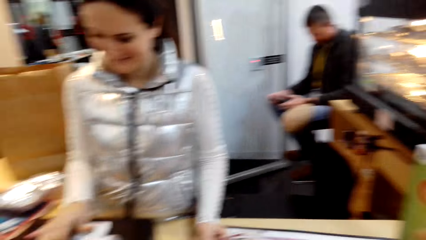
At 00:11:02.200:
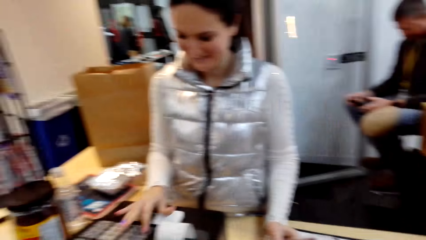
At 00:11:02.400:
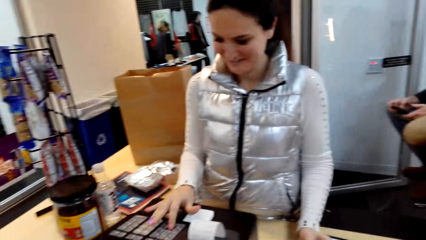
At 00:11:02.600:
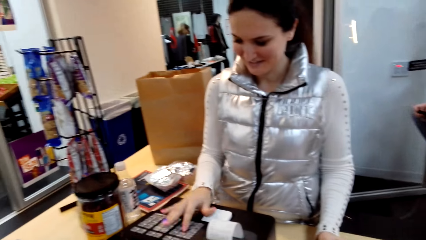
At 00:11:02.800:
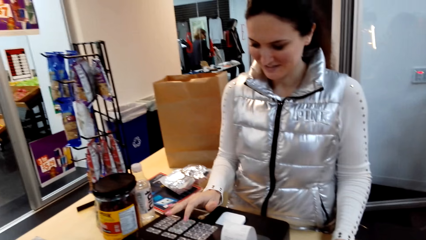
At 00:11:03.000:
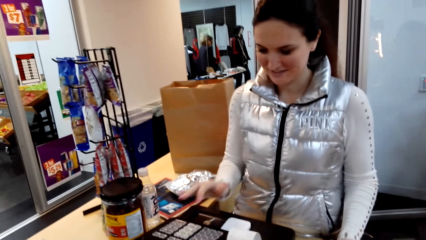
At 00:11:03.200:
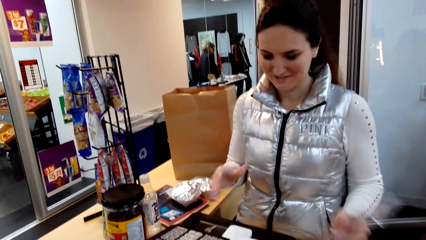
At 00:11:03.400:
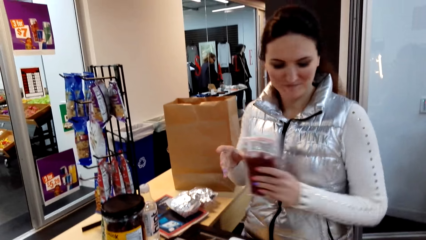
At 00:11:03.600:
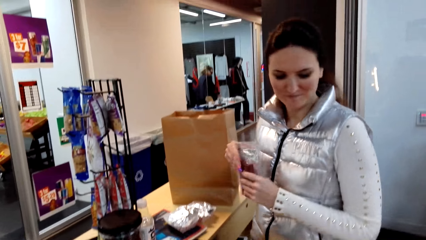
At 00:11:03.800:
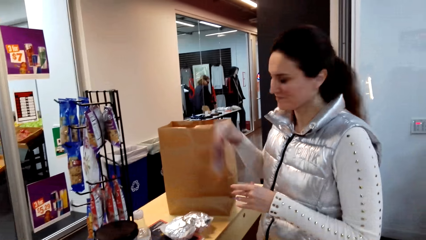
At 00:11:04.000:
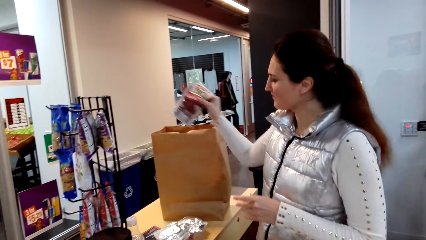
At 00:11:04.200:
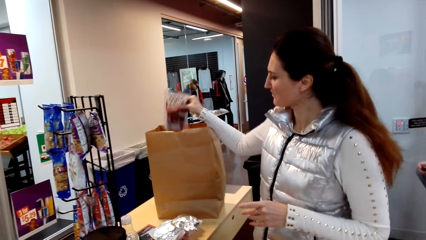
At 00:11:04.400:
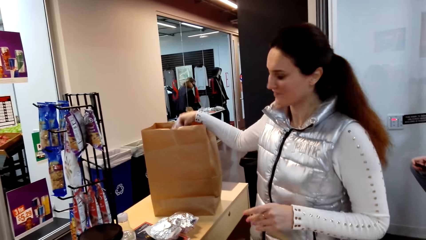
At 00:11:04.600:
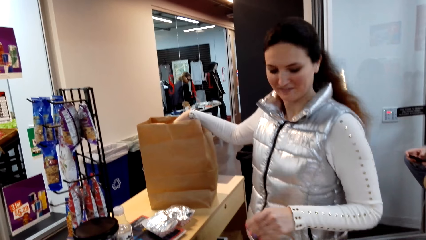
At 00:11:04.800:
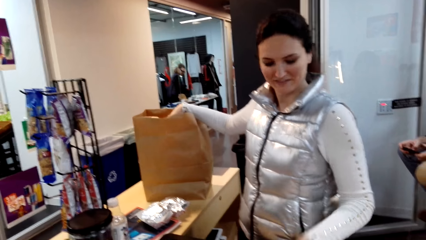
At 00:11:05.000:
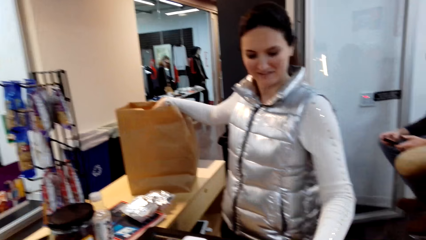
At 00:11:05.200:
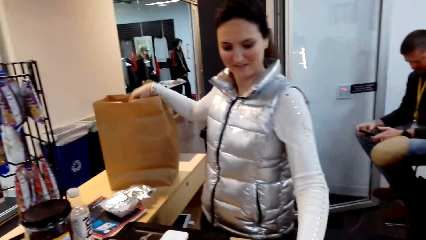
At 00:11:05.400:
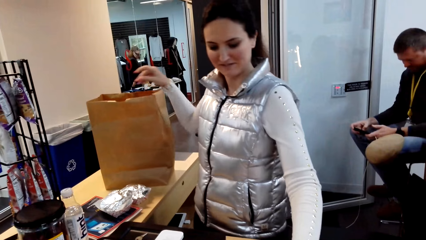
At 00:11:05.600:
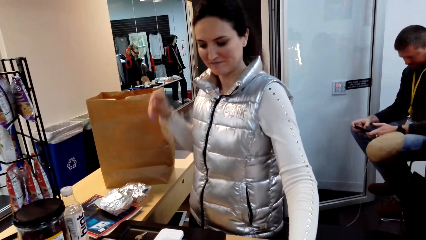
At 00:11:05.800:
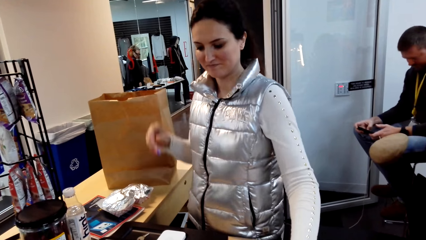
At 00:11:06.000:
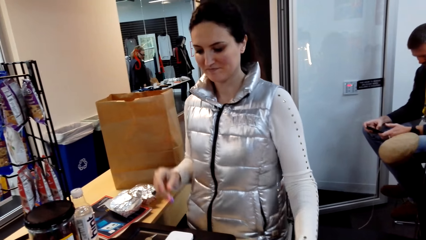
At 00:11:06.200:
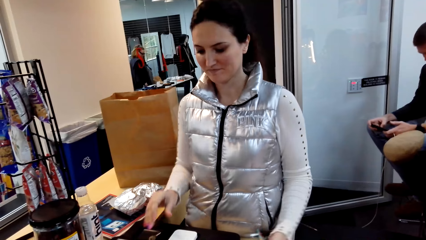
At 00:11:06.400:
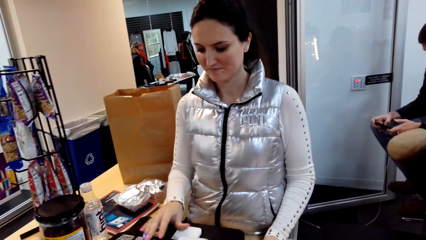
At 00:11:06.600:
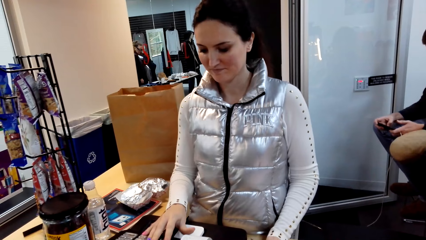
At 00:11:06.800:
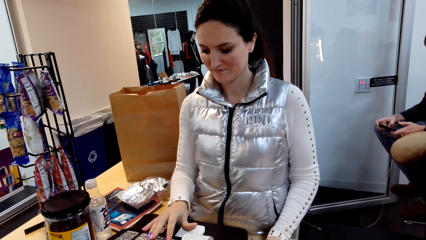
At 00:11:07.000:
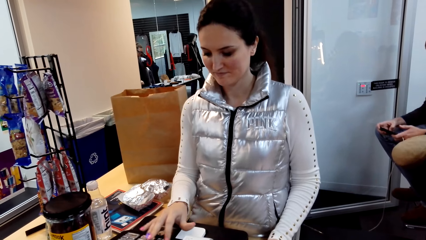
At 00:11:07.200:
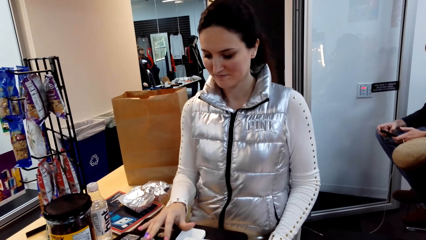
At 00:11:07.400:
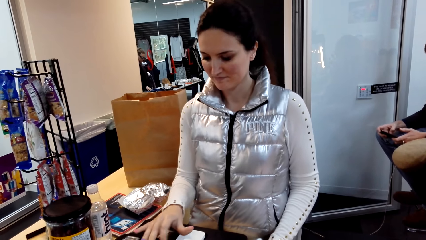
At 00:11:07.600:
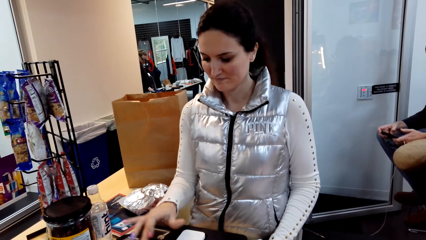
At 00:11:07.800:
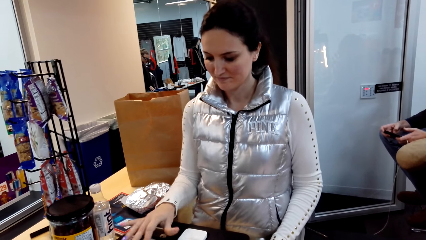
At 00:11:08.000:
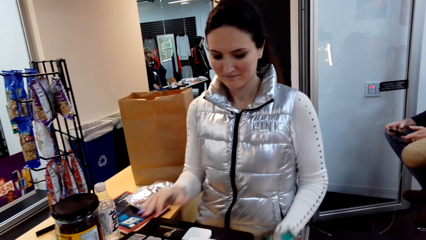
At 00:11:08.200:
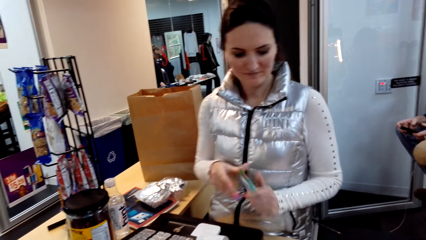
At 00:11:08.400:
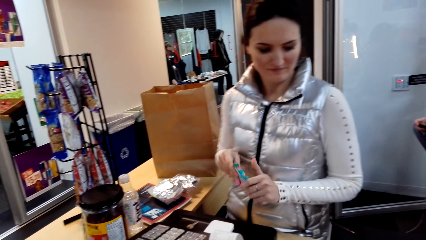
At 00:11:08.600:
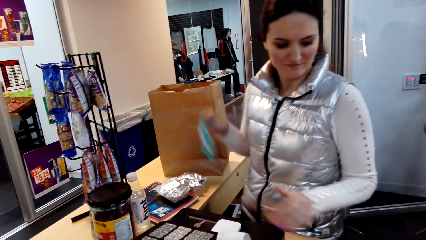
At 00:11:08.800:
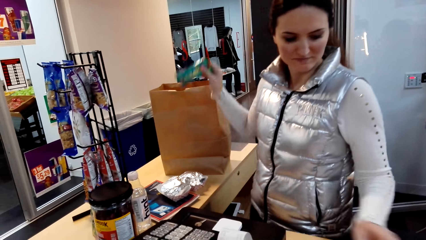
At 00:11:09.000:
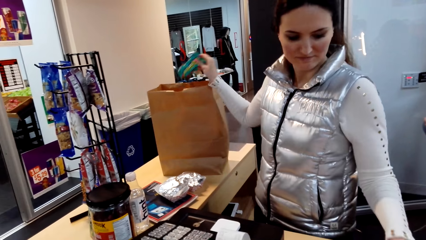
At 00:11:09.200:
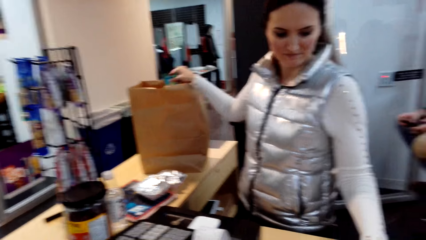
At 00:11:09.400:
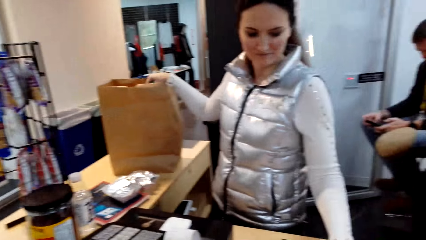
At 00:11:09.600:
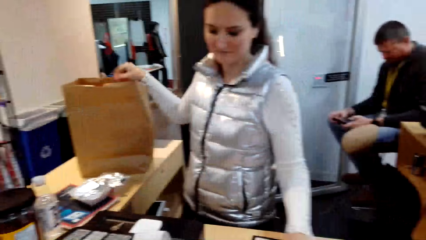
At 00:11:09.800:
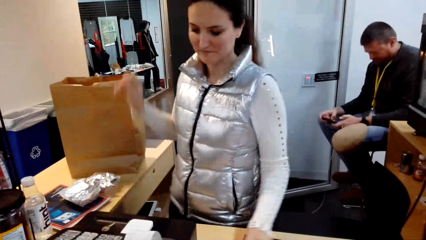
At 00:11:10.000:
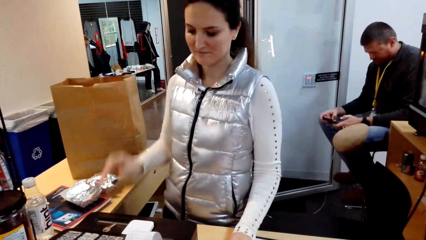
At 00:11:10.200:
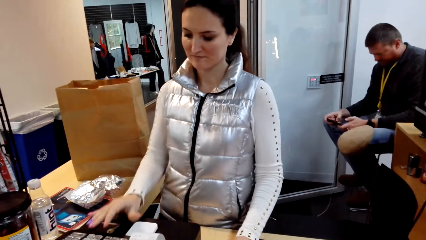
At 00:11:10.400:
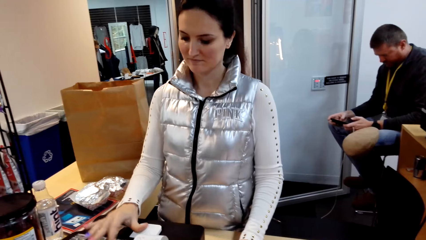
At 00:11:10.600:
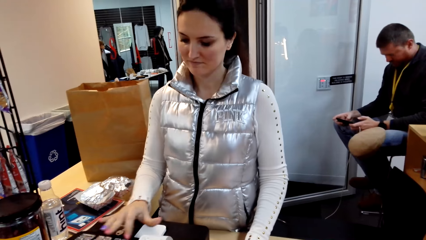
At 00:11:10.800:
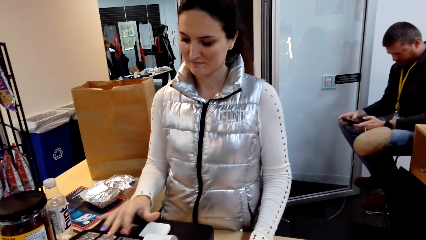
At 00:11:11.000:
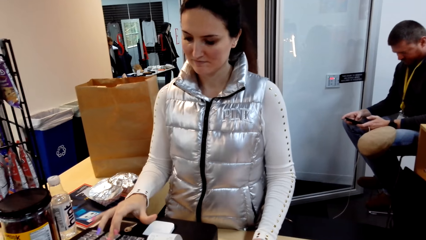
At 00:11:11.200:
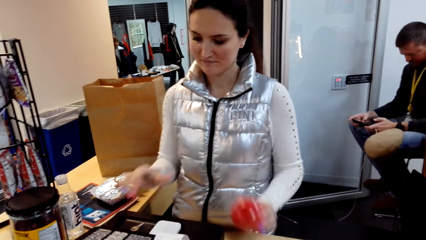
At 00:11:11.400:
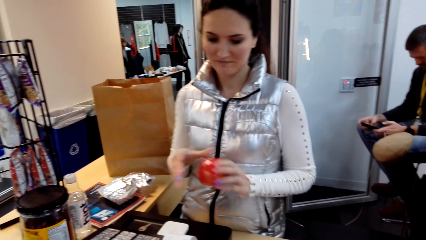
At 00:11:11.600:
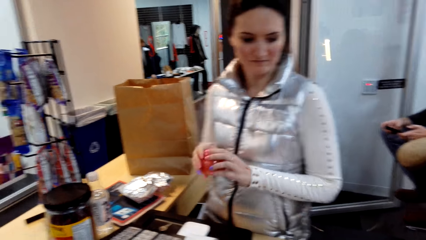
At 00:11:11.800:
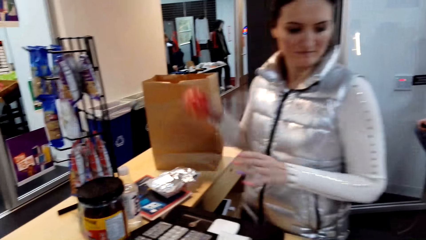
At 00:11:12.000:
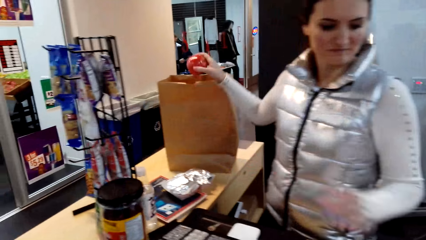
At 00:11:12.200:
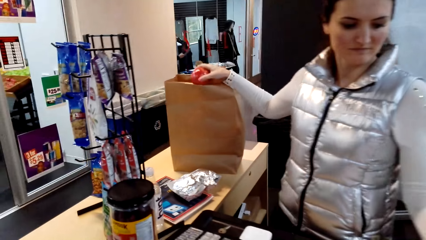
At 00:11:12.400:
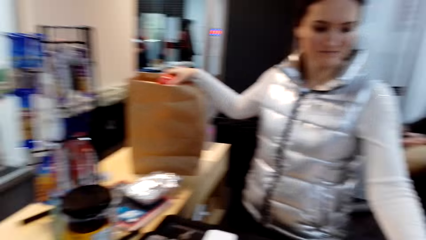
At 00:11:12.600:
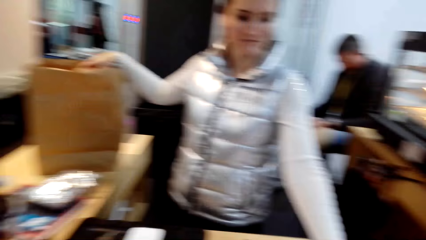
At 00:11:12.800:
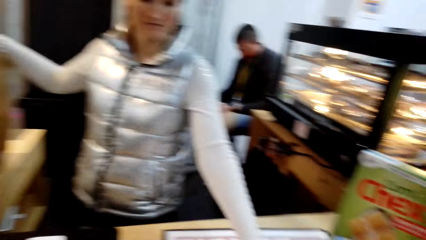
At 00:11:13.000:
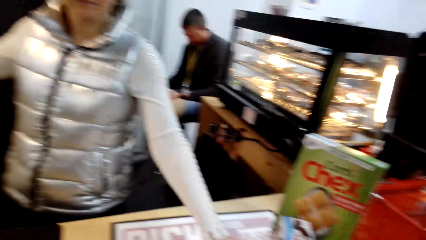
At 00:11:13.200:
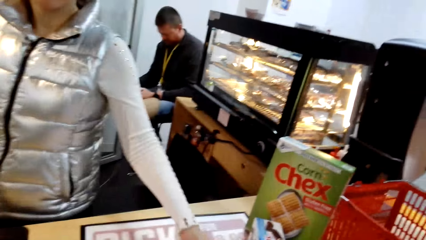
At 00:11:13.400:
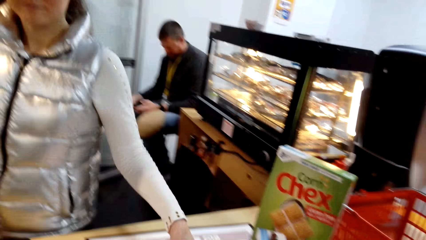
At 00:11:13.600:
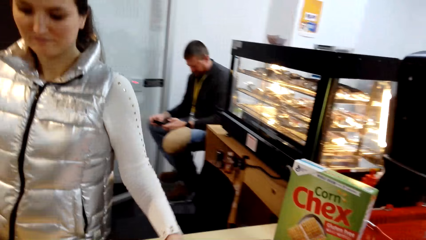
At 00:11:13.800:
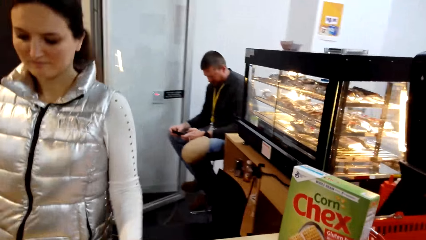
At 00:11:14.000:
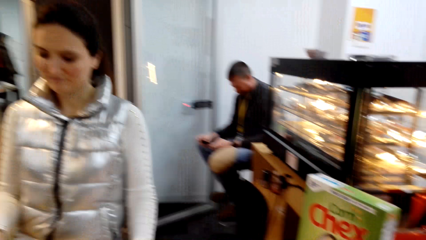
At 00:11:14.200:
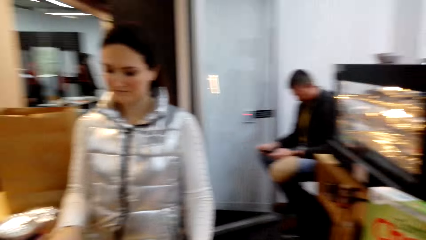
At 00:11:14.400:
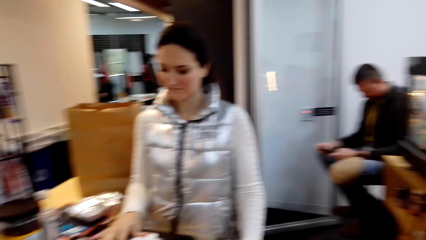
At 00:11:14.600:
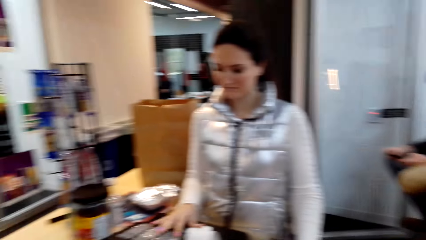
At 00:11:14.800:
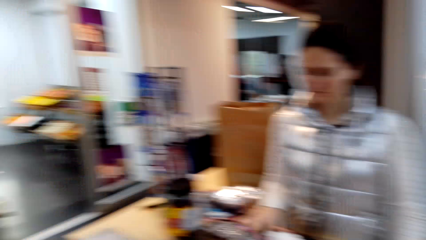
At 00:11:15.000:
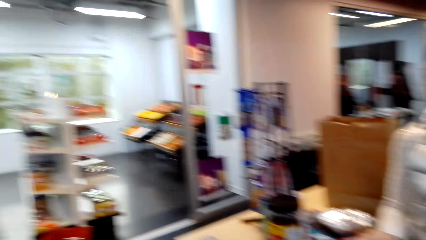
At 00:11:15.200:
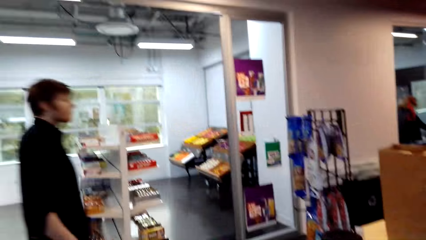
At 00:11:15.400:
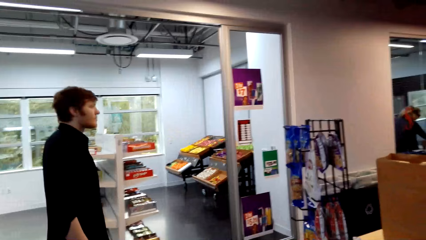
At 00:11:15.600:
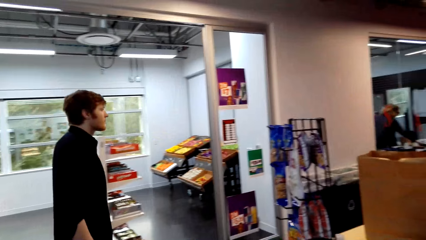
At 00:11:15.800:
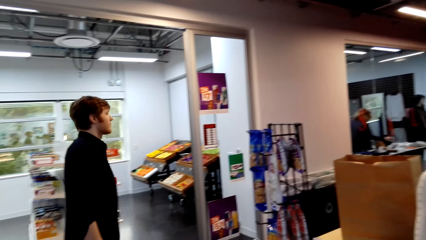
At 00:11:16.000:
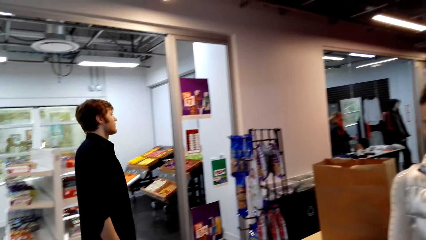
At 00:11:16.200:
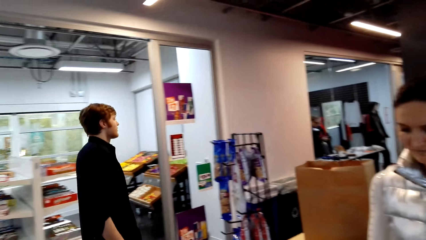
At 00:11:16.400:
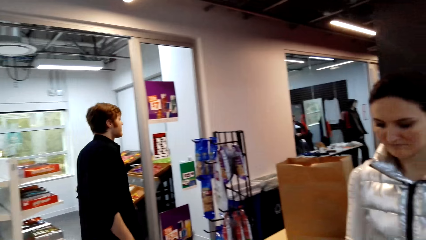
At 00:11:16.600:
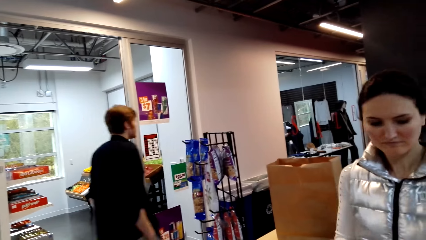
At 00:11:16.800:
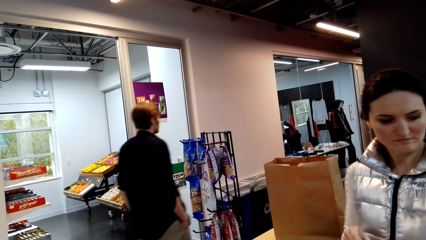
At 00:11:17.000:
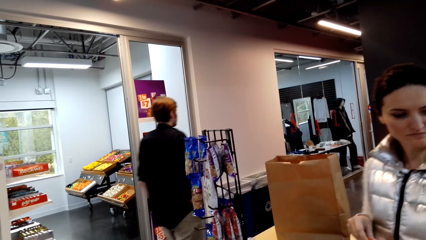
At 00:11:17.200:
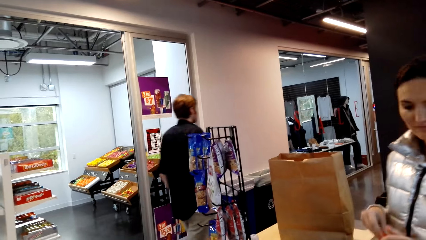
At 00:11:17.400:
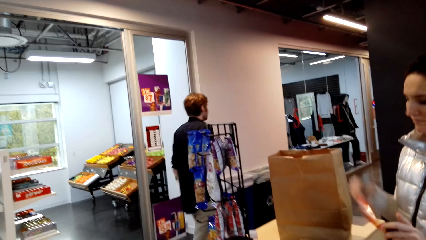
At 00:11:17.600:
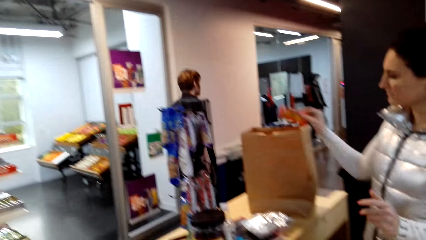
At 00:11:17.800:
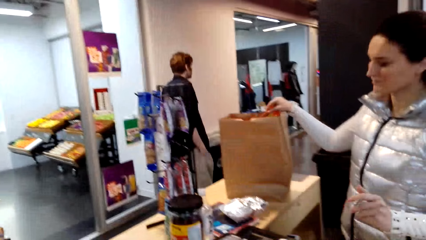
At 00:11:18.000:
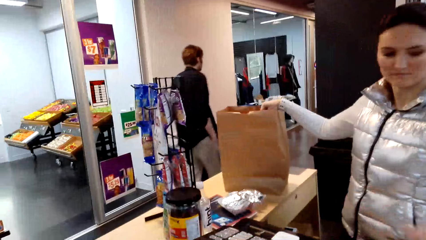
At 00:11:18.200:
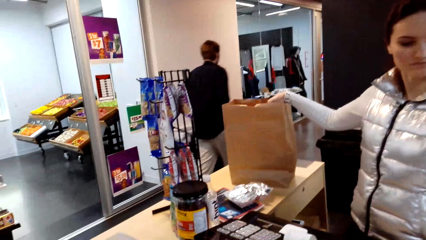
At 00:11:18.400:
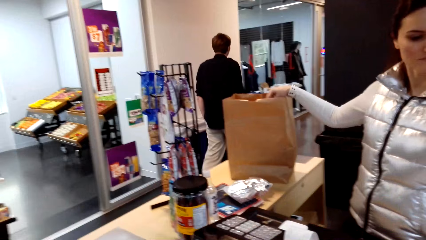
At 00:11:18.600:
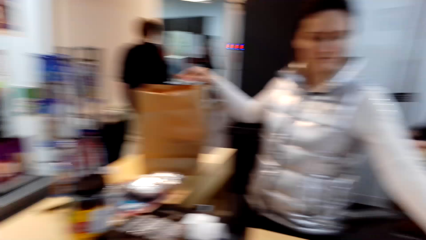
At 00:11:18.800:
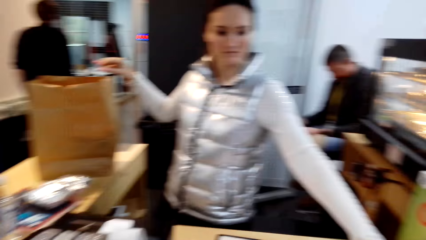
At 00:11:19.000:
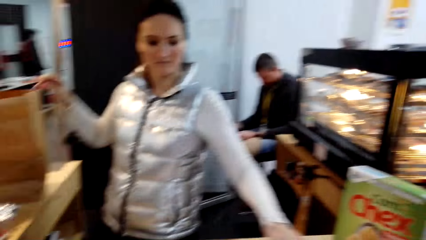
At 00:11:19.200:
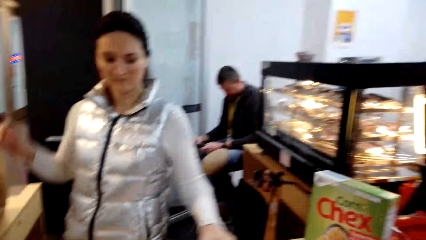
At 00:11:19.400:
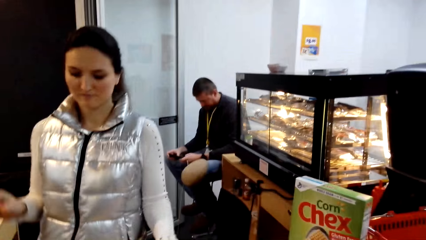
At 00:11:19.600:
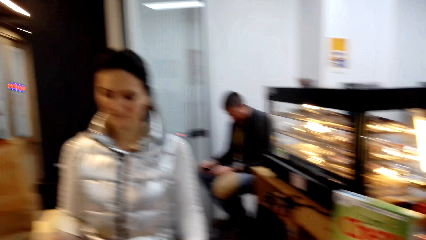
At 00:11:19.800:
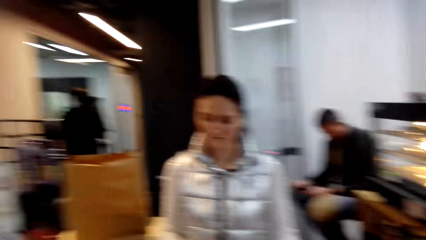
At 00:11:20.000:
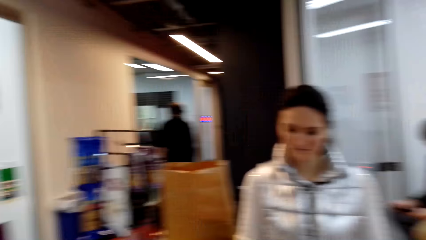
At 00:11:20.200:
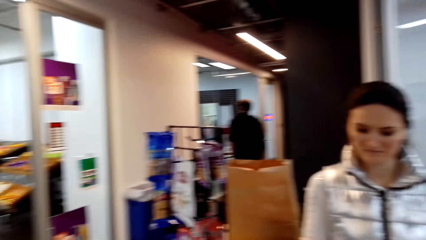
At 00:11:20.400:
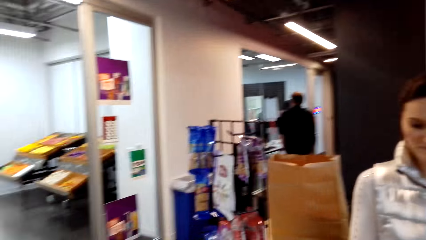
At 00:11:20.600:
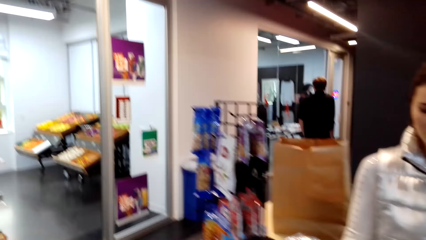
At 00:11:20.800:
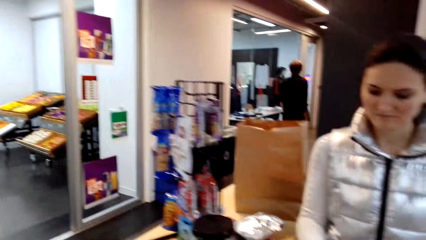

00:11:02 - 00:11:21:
A lady operates the machine. The lady passes the packet to the right hand. The lady holds the sachet. The lady puts the packet in the paper bag. Another lady appears. The first lady operates the machine. The first lady passes the packet to the right hand and puts the packet in the bag. The first lady operates the machine, passes the packet to the right hand and puts the packet in the bag. The first lady holds the fruits. The camera wearer looks around. A man steps forward. The camera wearer looks at a person. The first lady puts the packet in the bag. The camera wearer looks around.
